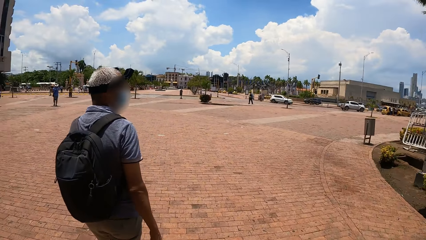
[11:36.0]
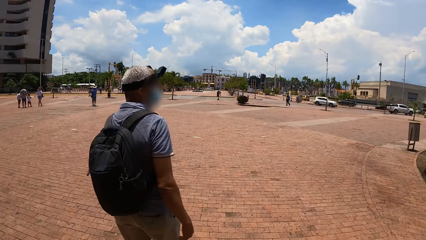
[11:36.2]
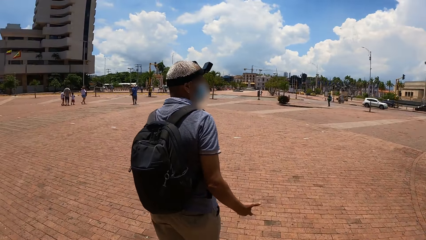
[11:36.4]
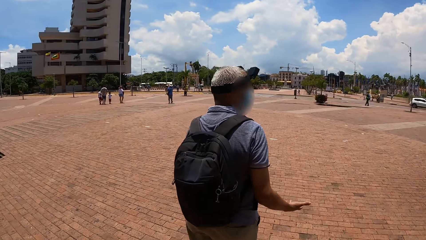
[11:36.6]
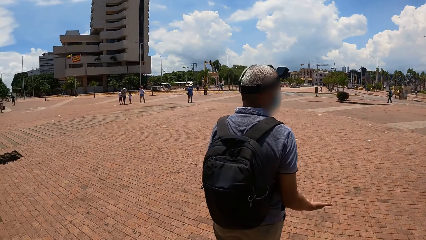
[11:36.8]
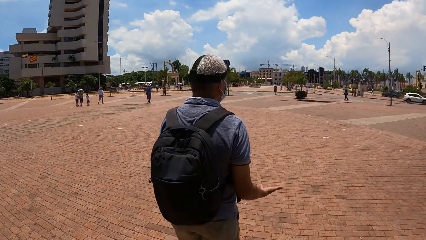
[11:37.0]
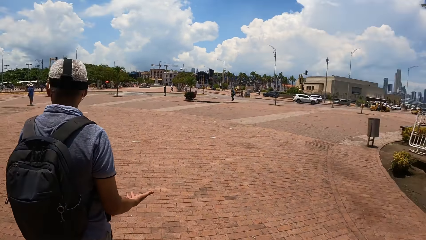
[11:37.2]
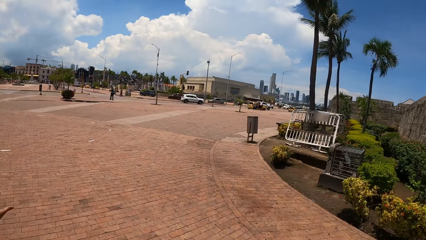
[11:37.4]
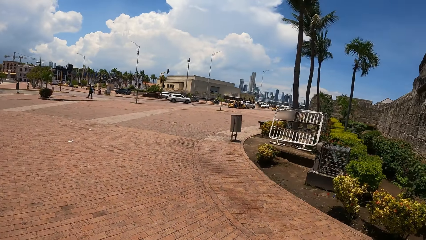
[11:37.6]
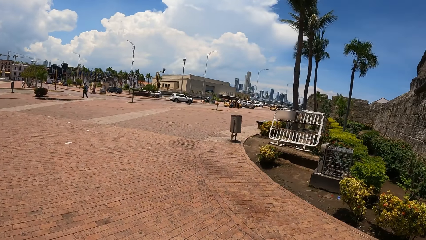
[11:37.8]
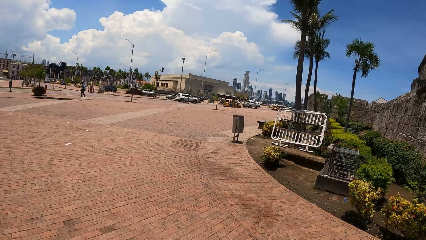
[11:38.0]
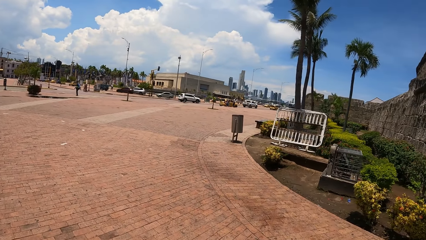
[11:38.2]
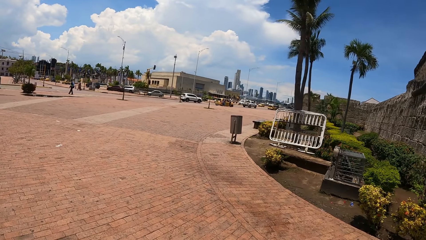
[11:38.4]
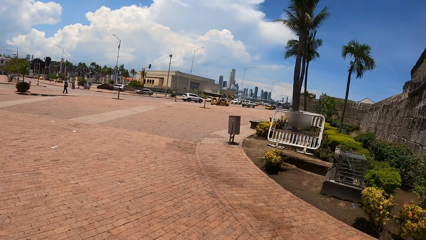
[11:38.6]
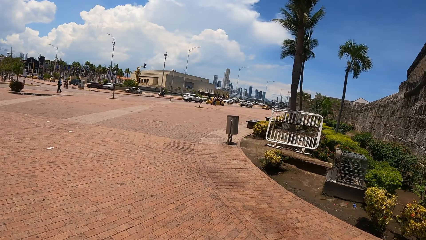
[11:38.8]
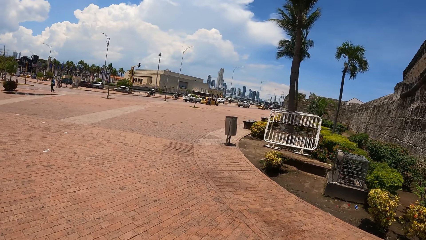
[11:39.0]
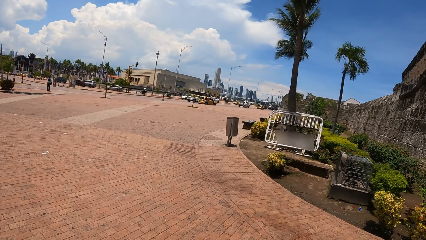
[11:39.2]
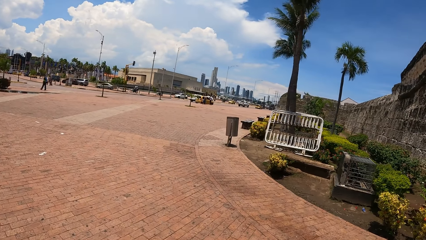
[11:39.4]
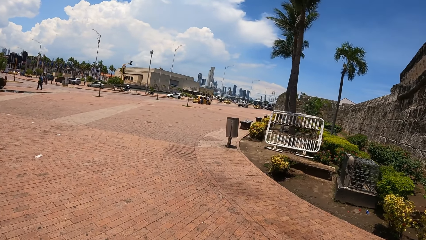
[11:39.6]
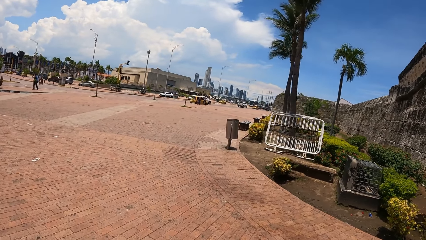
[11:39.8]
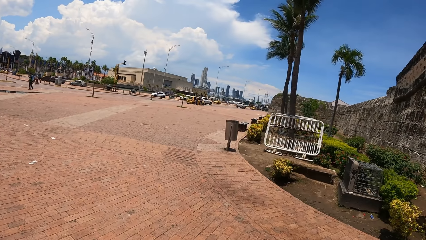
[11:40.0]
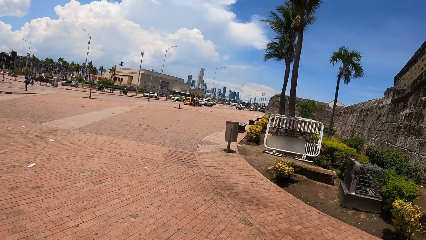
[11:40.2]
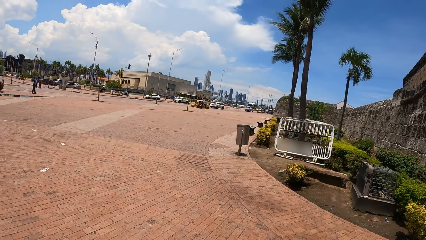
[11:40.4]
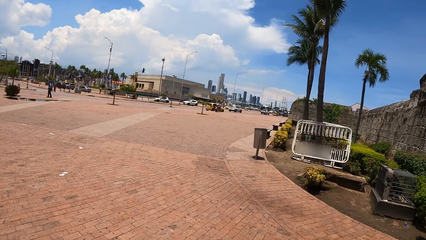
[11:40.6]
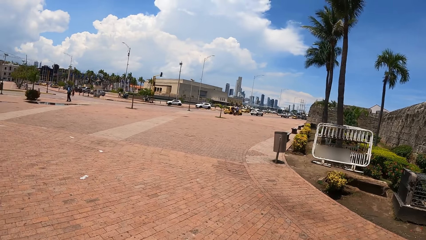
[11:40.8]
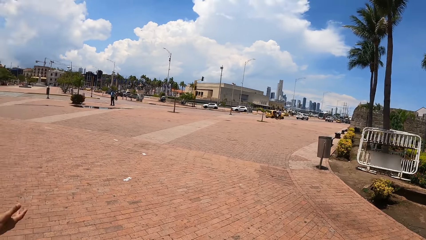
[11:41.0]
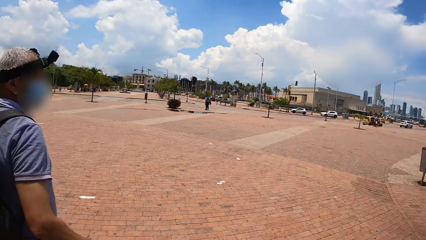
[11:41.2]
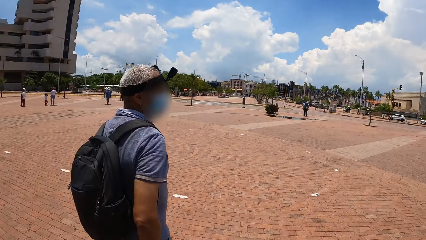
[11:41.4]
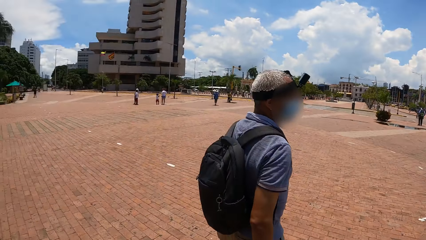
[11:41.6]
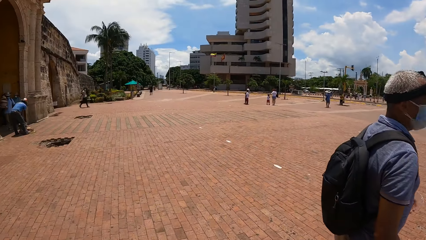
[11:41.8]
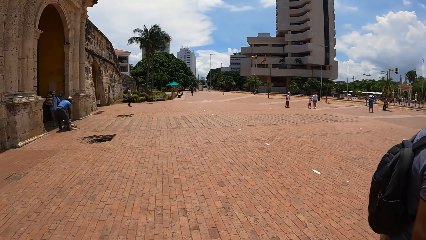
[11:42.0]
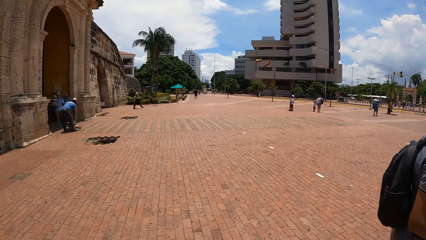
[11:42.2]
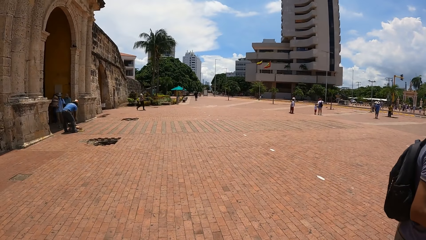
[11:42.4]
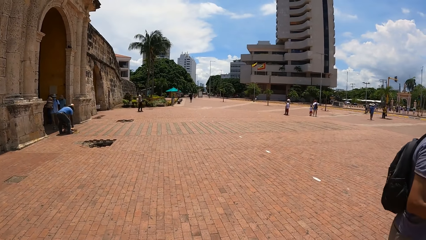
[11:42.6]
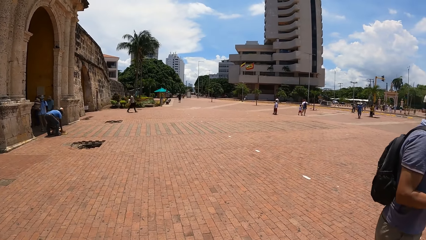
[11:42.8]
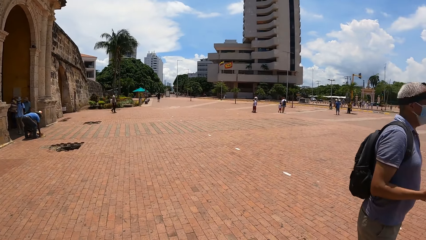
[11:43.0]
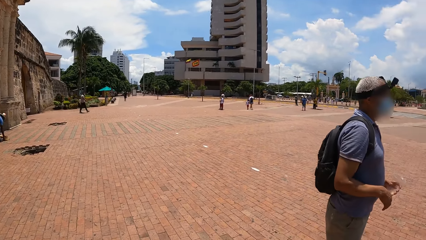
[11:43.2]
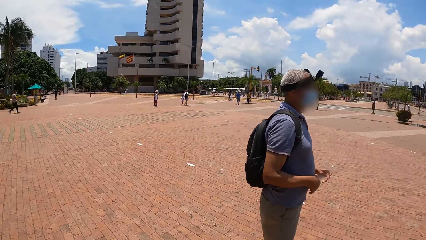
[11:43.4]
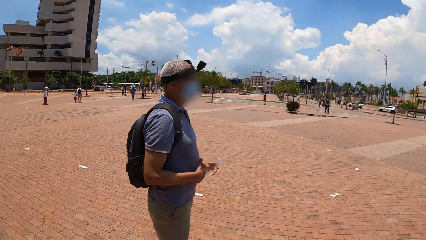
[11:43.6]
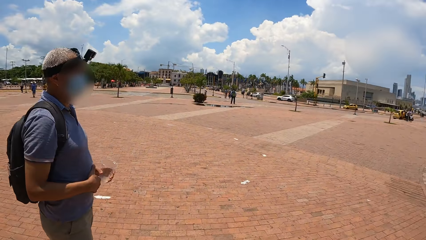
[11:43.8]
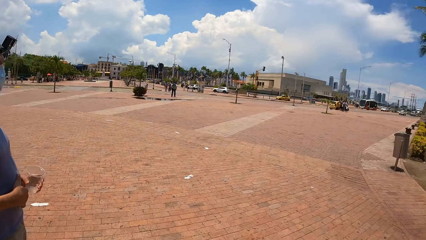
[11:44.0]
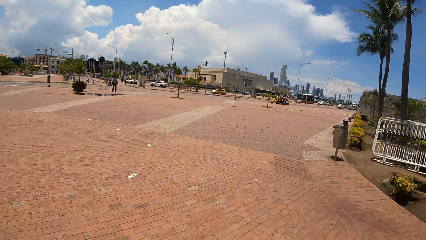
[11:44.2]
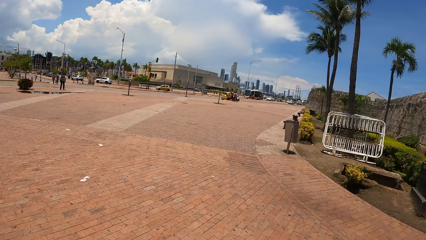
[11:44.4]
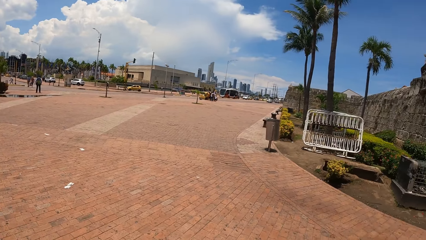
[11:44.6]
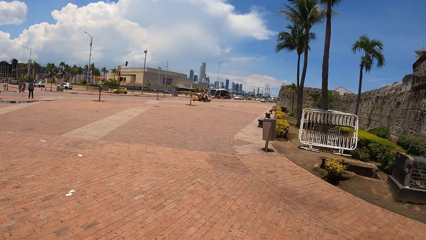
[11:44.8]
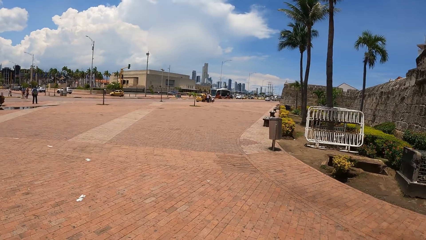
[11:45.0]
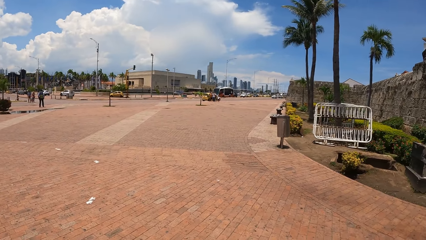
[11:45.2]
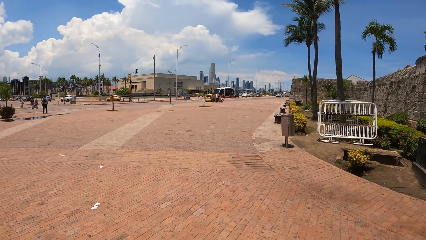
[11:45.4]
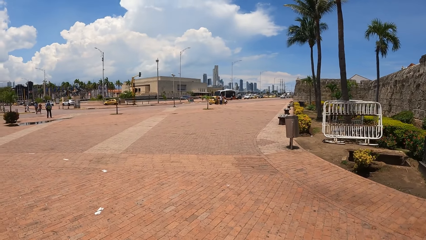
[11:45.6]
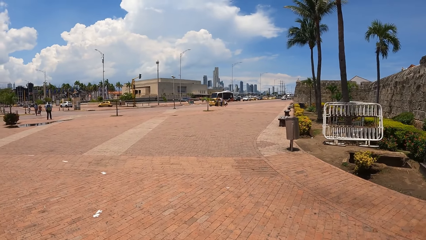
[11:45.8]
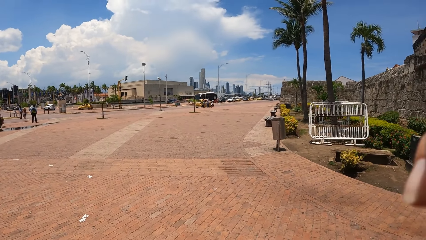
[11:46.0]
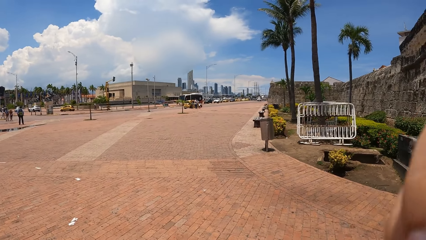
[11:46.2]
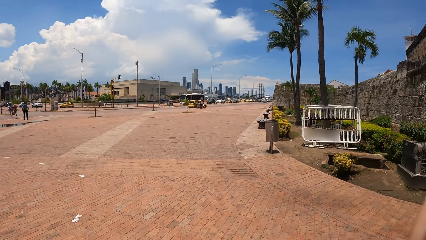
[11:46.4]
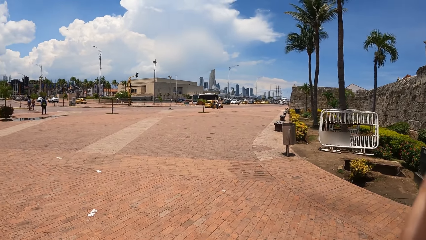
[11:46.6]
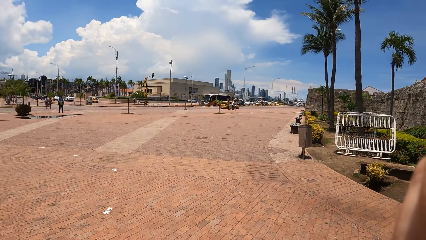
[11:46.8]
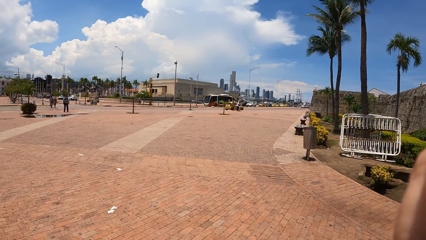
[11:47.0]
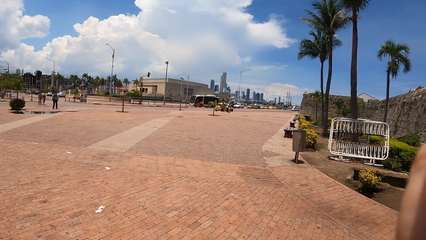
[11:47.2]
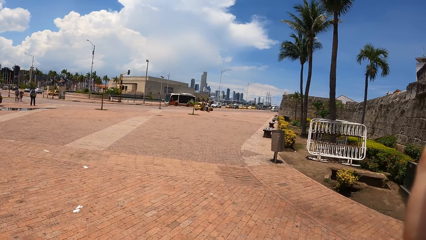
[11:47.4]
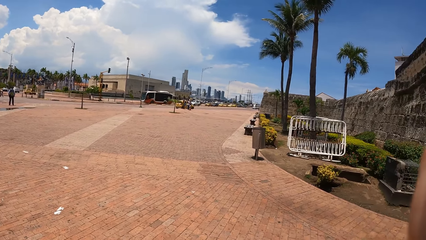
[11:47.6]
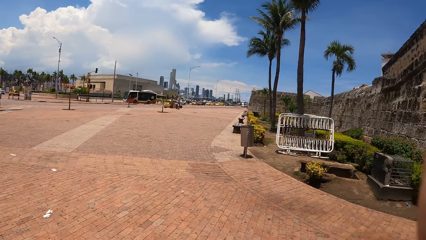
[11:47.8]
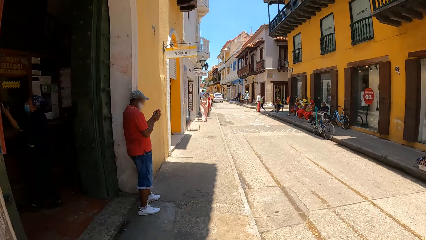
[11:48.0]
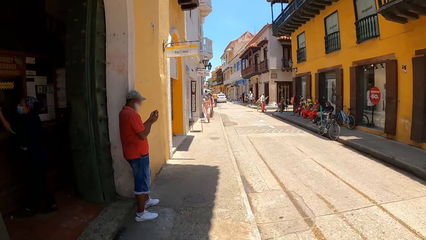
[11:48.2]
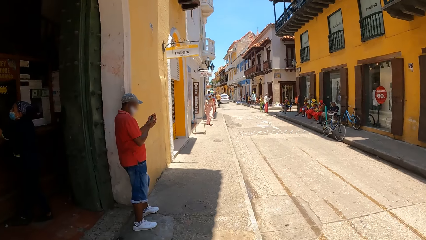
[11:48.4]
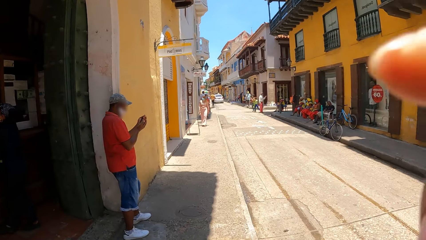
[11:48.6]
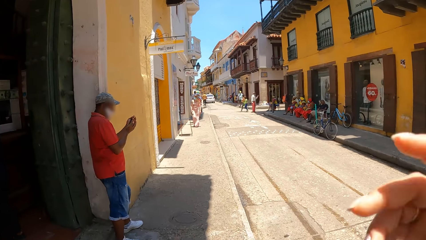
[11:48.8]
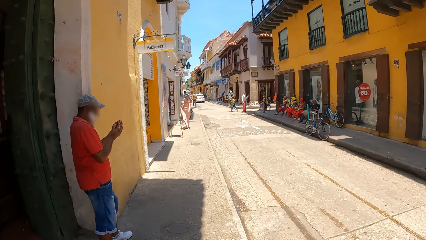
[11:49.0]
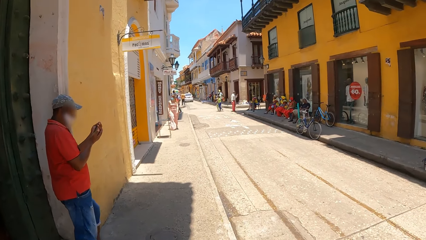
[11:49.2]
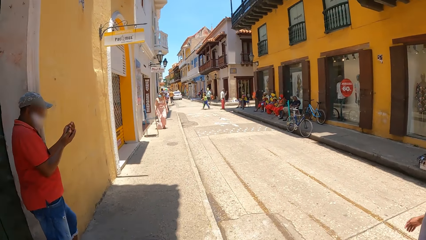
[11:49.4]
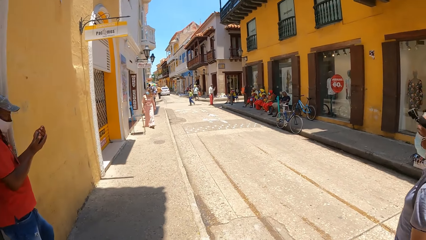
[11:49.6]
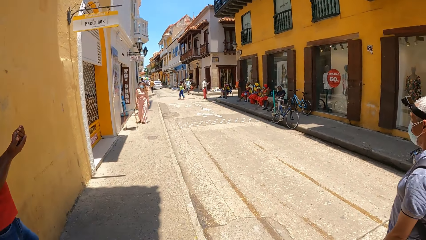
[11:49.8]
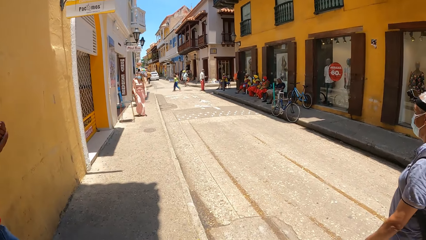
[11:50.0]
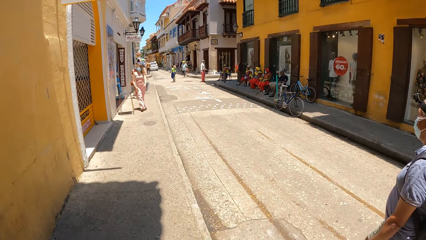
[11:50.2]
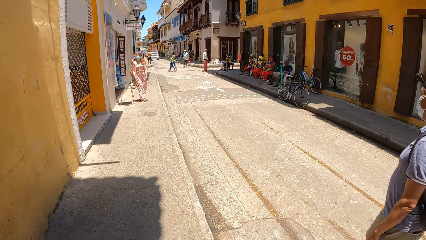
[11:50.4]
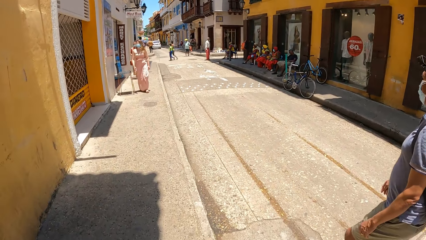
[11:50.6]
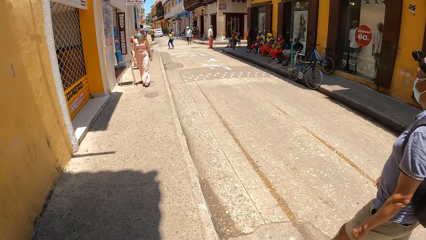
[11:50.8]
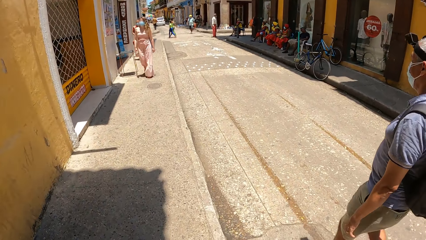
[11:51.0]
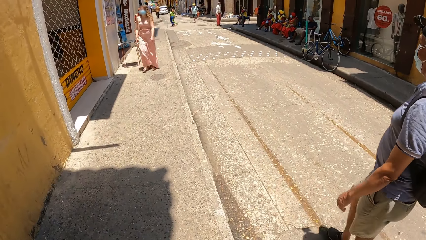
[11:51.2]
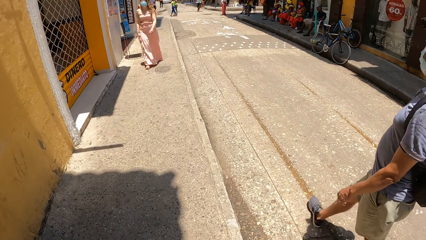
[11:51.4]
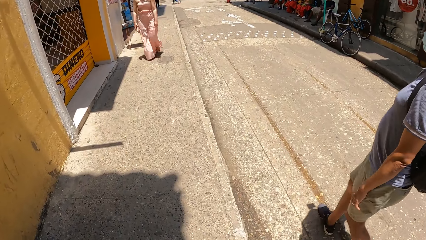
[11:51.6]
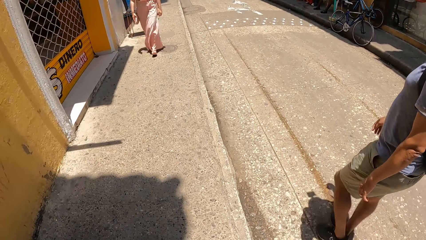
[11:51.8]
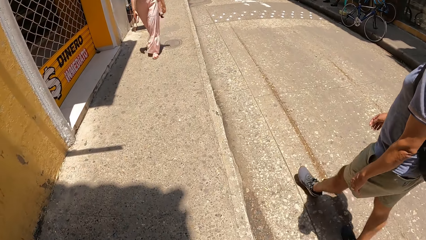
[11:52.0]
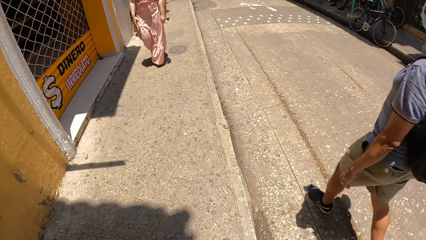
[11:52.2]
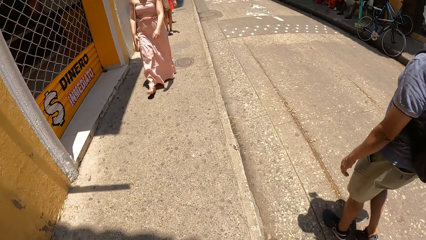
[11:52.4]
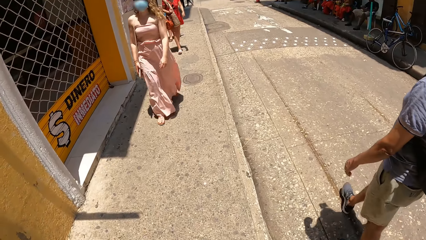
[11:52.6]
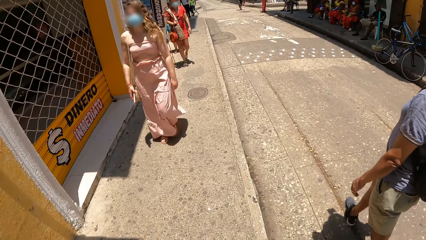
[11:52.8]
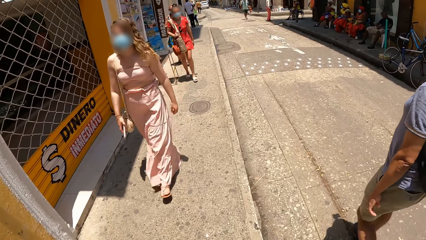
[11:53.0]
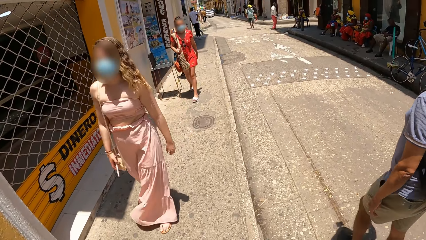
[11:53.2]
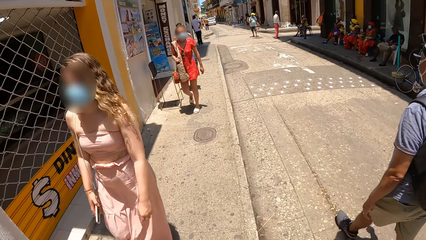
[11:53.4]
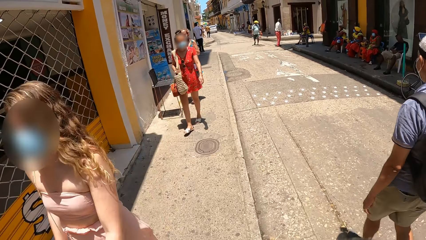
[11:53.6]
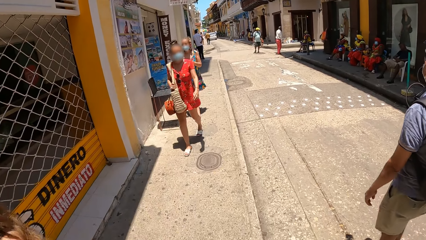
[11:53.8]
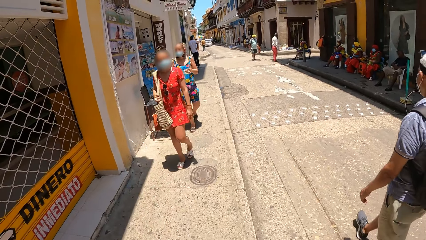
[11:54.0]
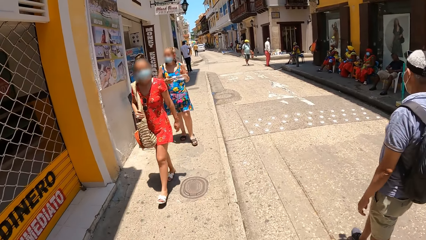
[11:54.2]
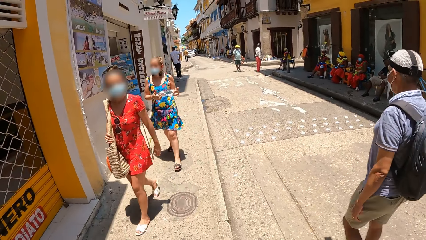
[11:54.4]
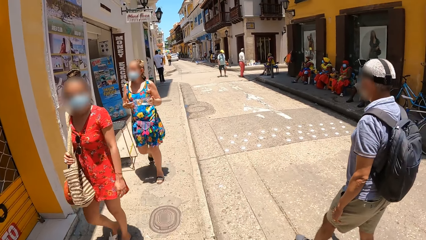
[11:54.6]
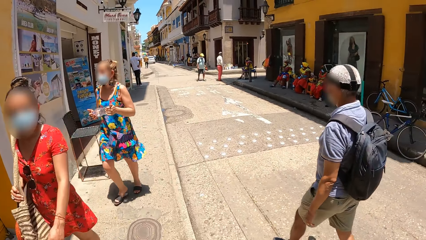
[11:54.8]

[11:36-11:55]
The camera wearer looks around the compound. They look around. They walk around the compound with a man in the street.
